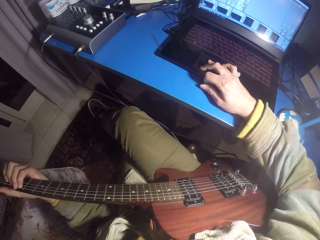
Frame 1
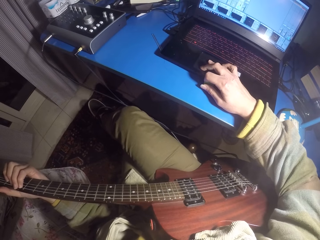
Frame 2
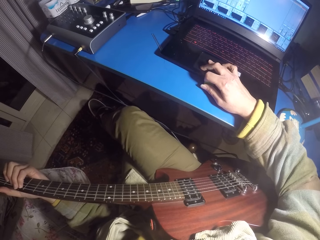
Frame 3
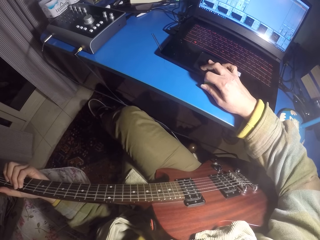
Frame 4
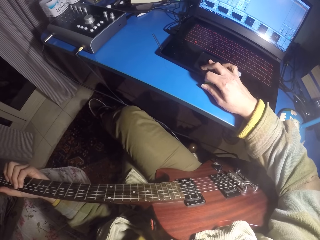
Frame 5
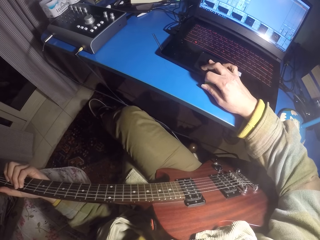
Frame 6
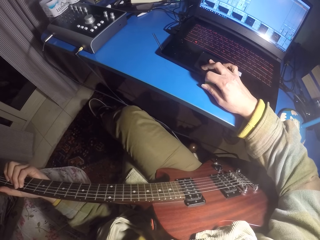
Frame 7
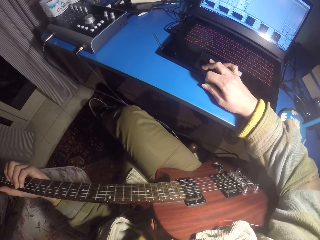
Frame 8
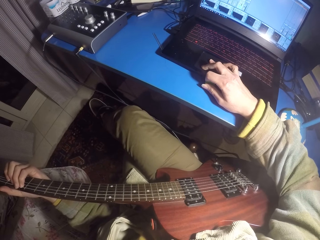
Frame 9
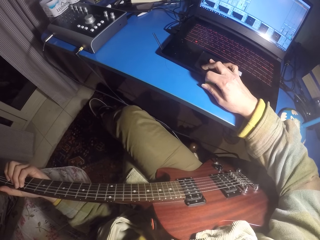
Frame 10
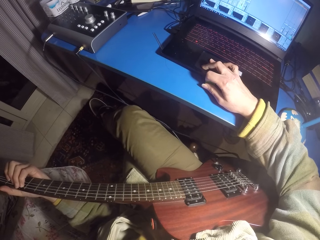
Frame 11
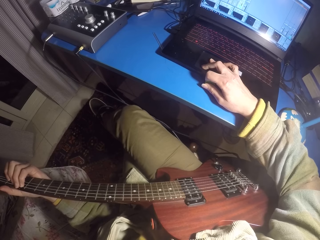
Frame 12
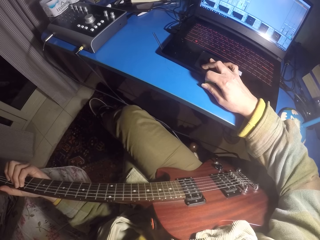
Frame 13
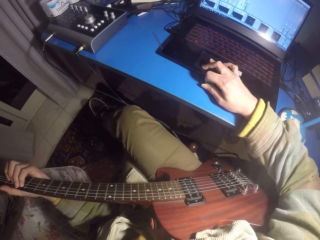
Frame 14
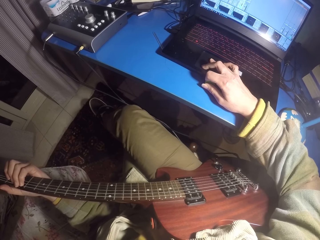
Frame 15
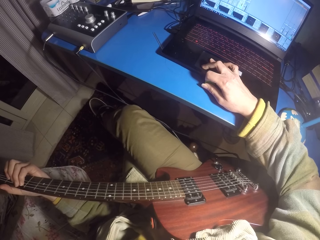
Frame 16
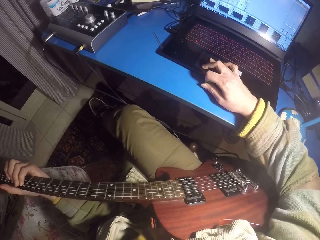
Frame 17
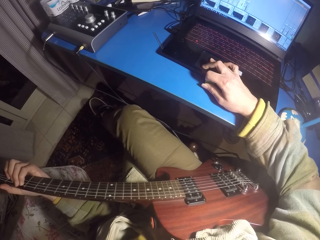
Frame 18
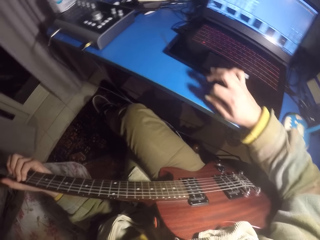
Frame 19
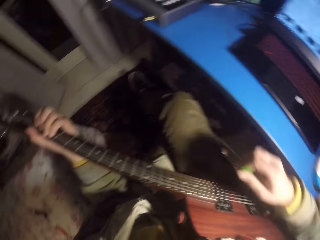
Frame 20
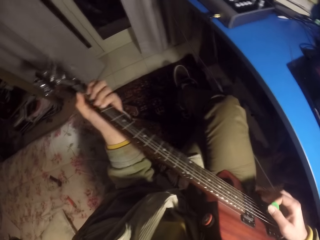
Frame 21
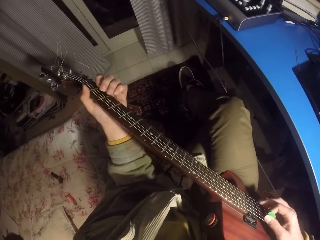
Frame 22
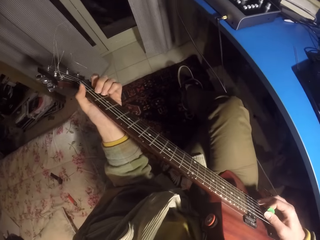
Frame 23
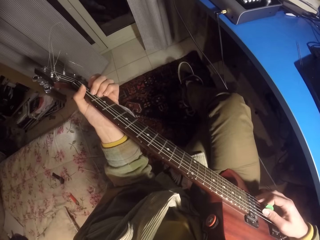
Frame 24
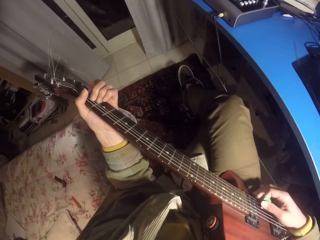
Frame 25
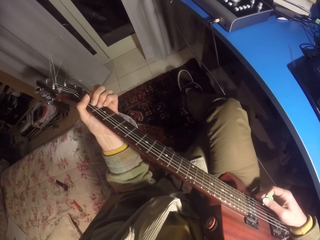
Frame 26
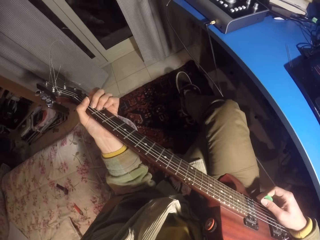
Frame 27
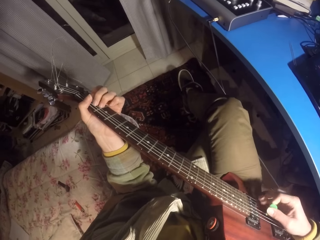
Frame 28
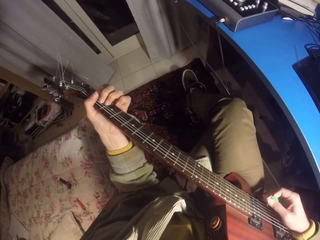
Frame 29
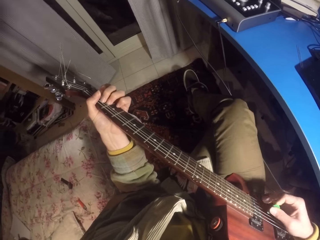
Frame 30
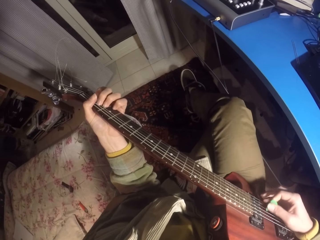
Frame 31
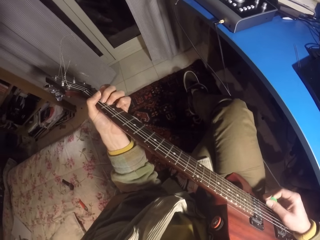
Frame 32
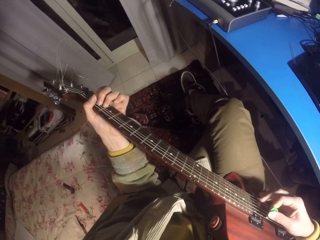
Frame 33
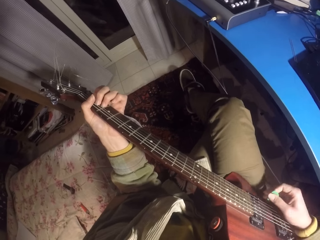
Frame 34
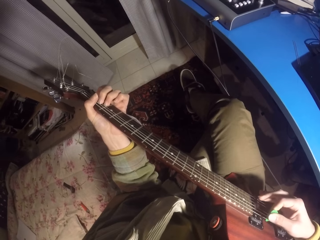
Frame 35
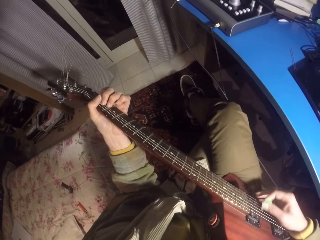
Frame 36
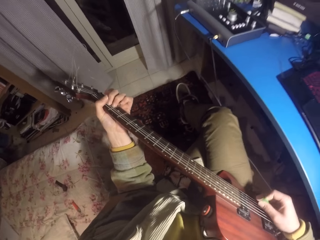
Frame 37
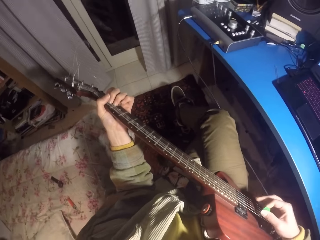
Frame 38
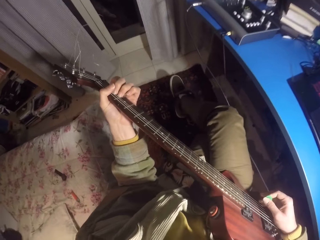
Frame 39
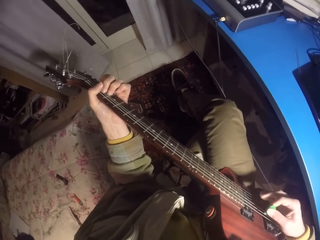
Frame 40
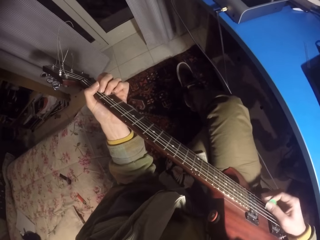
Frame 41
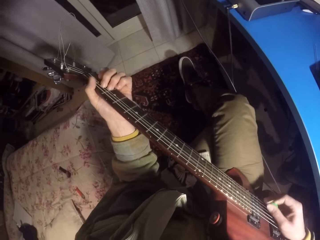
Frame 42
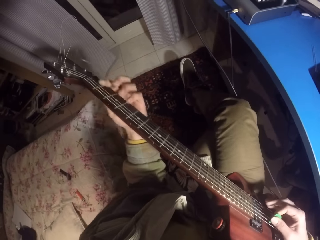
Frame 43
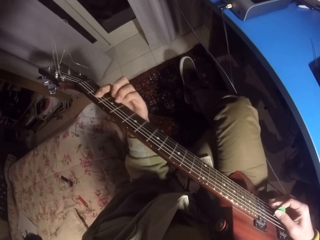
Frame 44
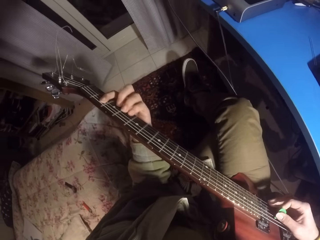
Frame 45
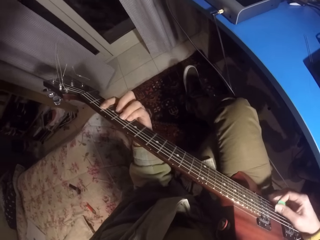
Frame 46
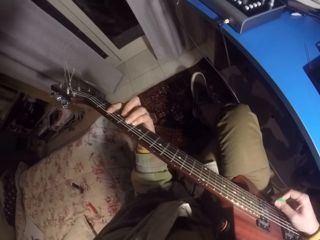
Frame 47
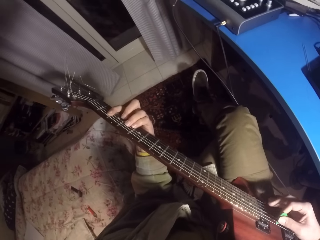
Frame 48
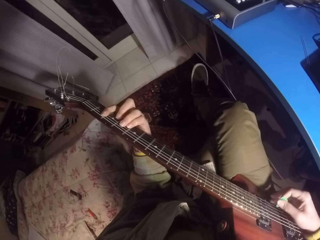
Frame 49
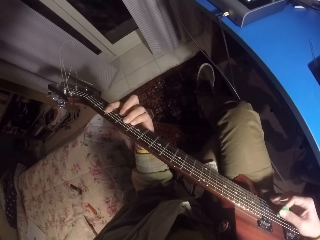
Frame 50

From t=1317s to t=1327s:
The camera wearer plays the guitar.

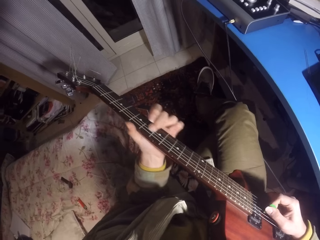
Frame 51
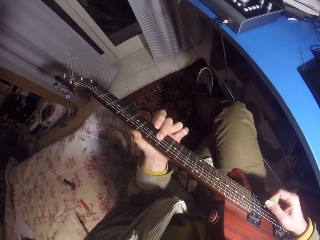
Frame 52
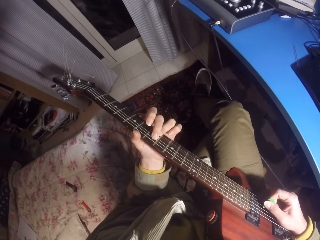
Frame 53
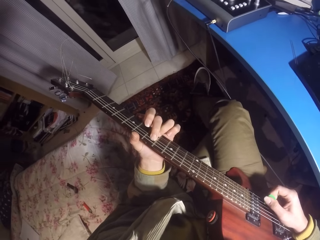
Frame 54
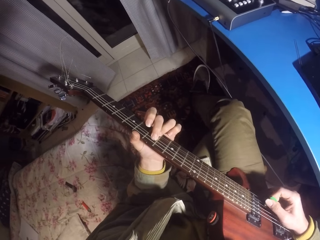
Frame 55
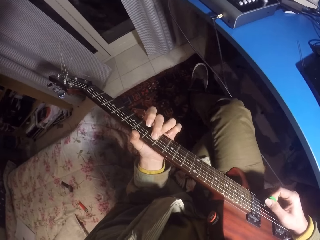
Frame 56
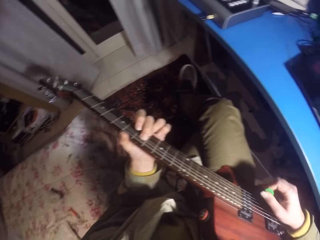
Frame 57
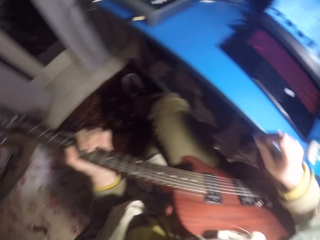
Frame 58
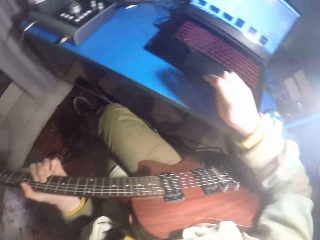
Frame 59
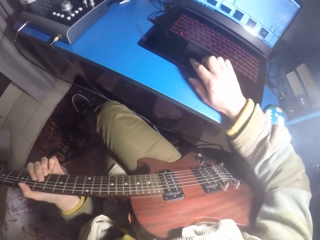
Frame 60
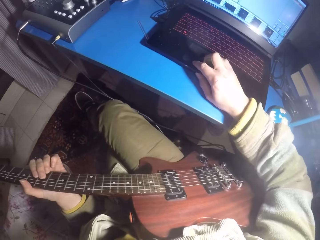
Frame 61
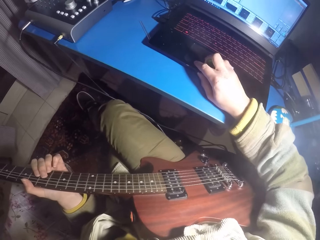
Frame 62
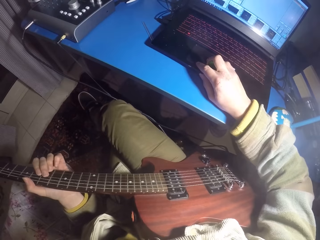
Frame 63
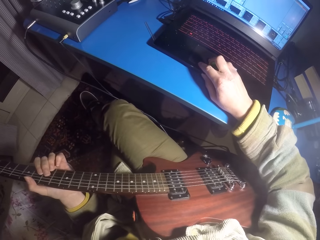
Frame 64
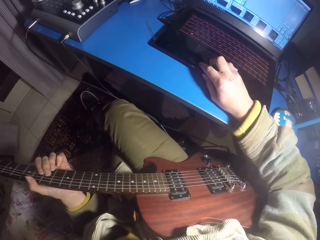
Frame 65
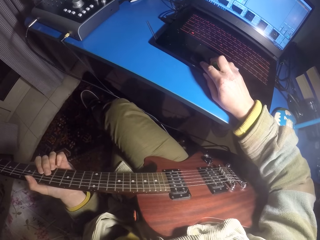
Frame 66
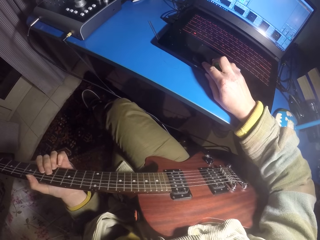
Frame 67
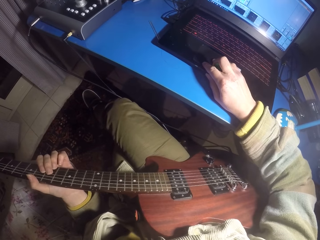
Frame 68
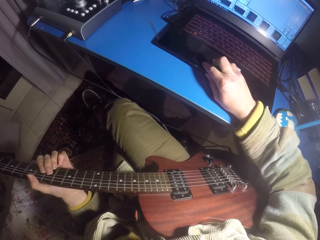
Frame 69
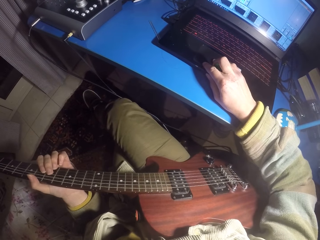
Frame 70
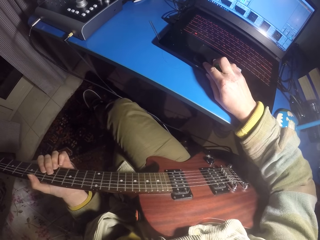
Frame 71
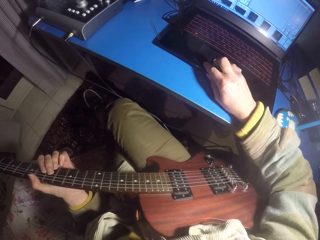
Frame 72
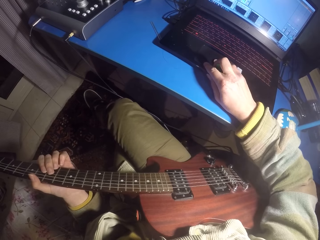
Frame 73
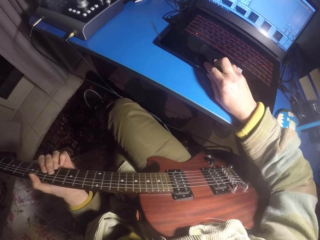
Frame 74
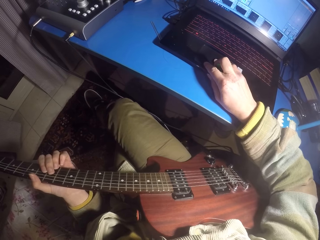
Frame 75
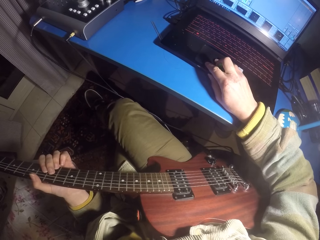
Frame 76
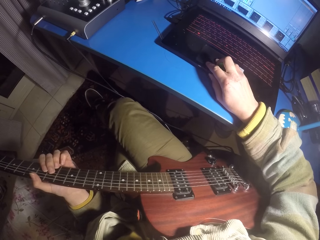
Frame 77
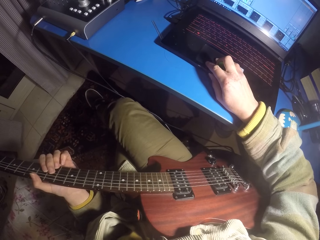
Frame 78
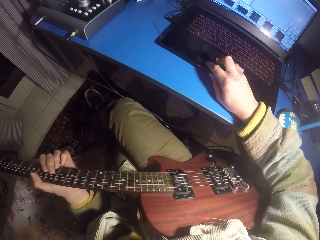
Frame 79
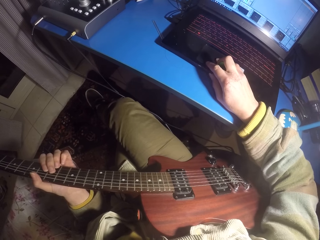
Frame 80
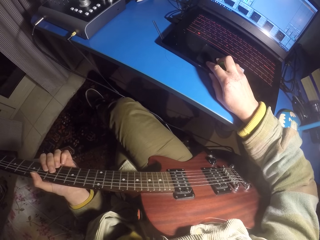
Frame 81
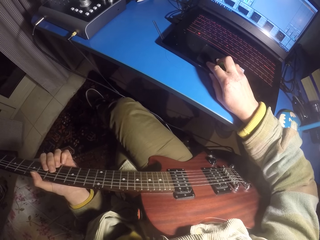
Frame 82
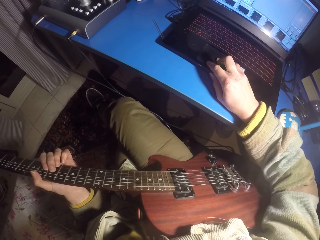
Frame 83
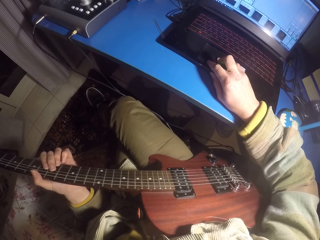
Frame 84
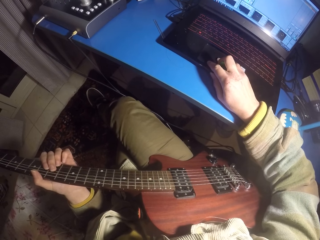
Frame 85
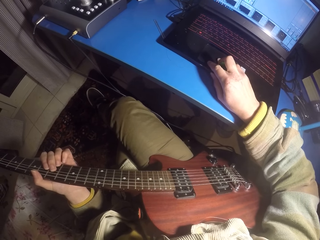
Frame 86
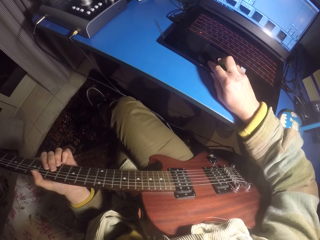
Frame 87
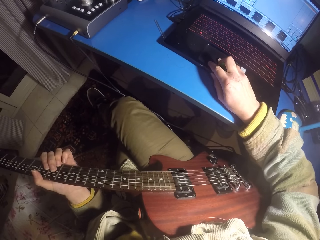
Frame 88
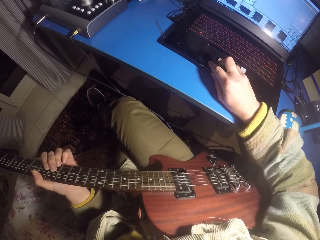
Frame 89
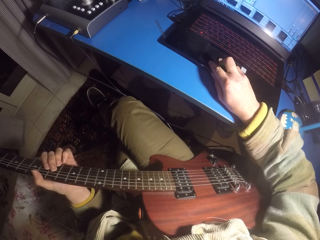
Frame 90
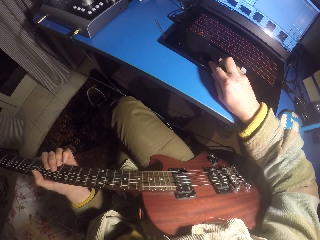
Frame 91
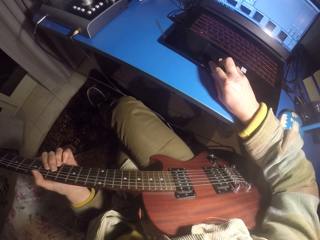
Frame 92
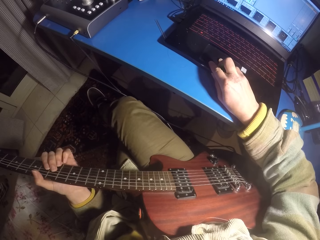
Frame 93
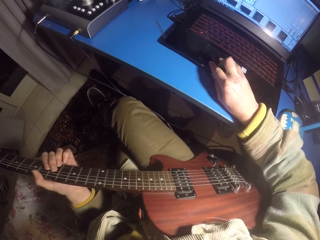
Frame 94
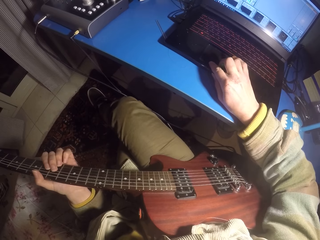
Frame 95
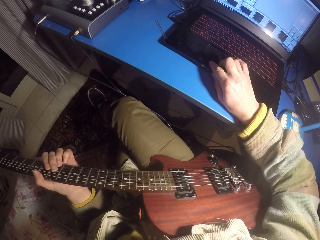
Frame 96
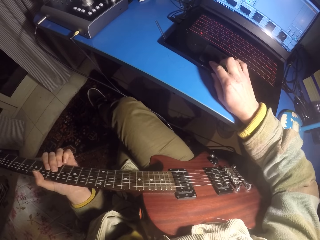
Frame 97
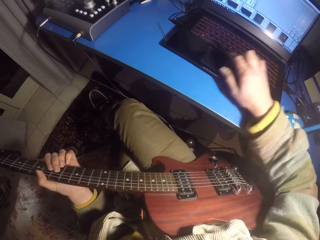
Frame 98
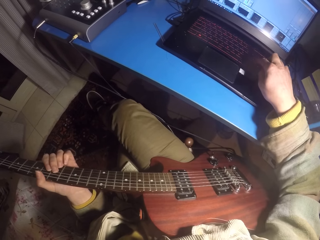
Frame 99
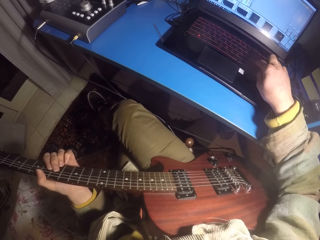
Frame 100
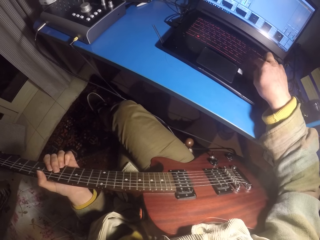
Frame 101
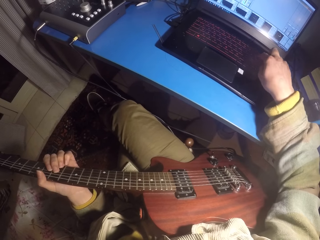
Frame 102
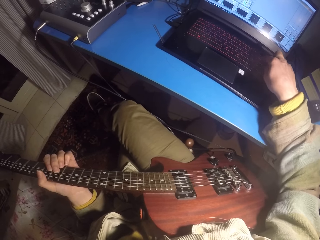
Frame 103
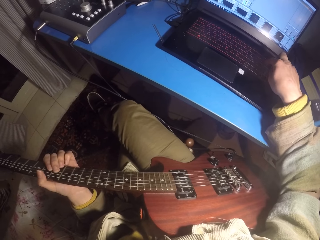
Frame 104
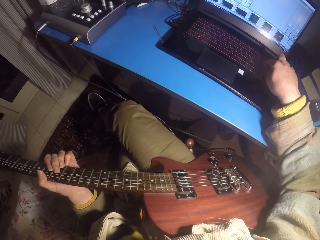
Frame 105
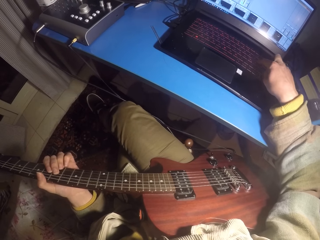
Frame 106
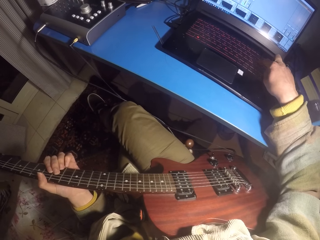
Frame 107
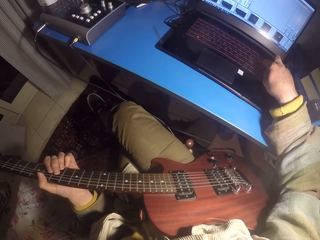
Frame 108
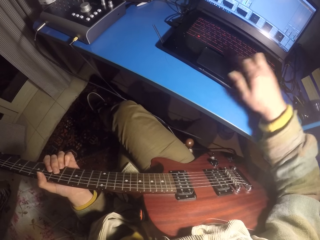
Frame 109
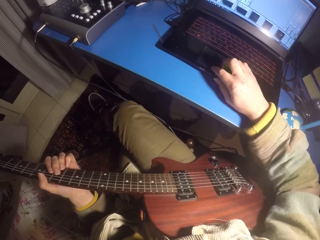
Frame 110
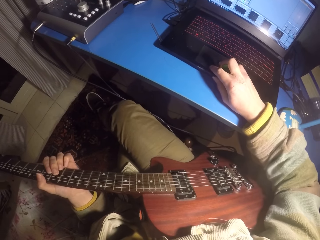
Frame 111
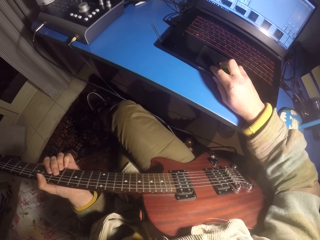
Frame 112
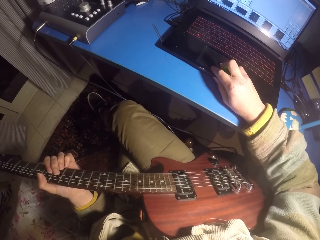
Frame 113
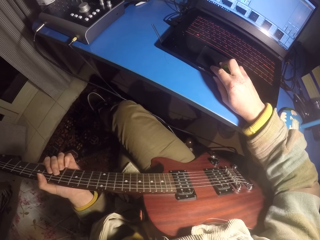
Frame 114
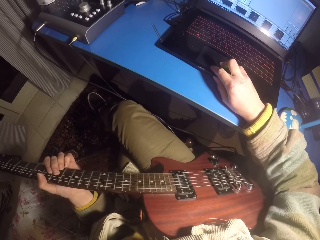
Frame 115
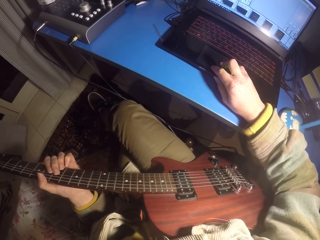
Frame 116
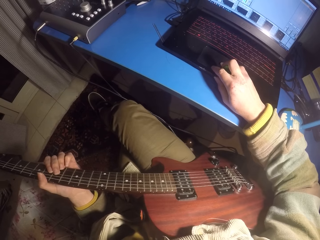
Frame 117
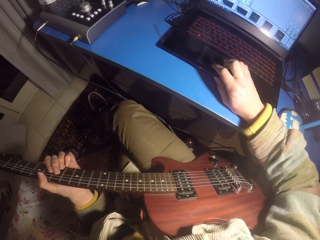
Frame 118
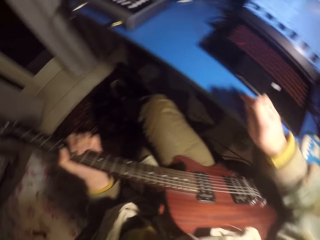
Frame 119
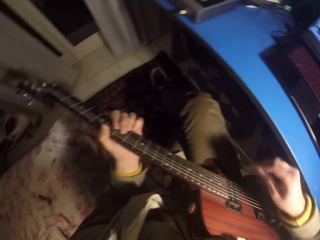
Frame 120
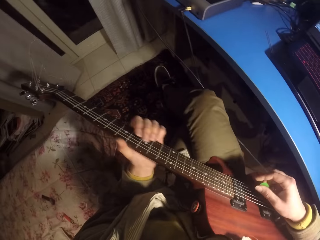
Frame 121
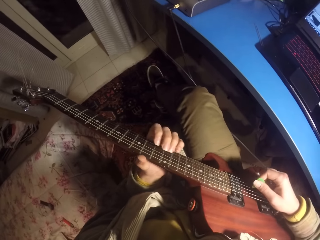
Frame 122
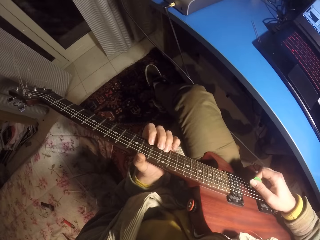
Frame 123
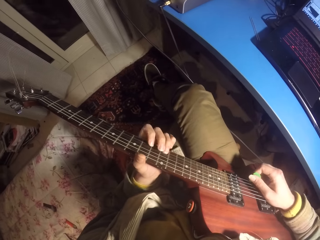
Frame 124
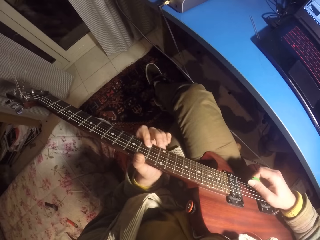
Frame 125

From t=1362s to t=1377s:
The camera wearer uses the laptop. They stare at the computer. They type on the computer keyboard. They scroll the computer mouse.
